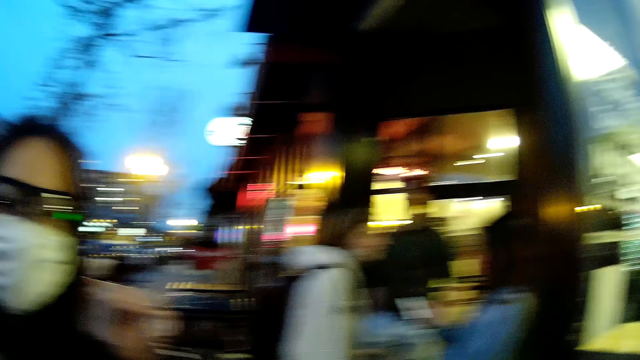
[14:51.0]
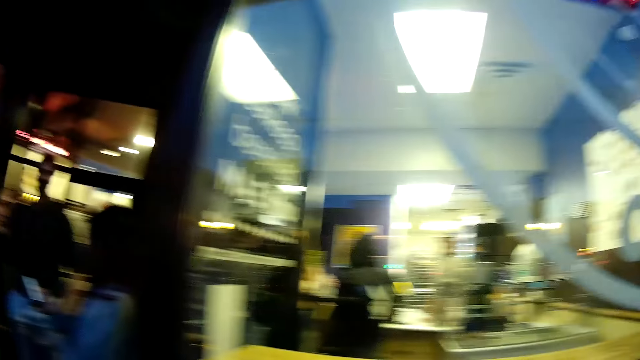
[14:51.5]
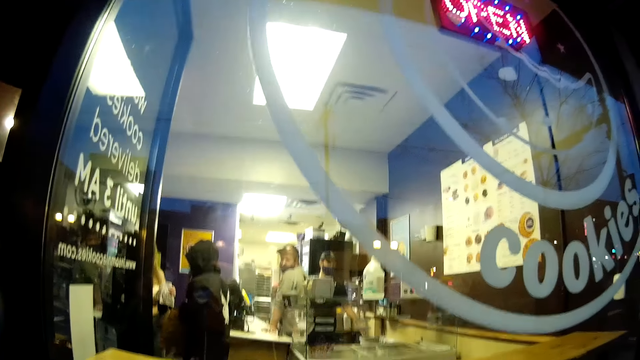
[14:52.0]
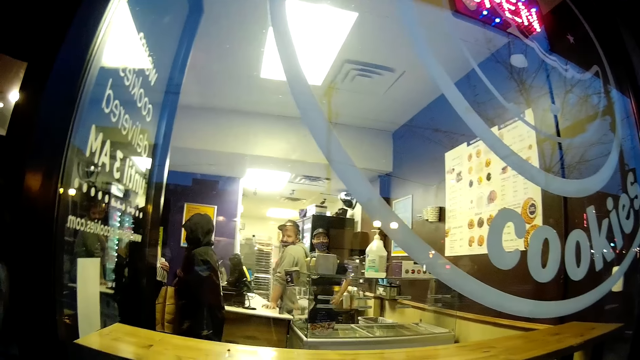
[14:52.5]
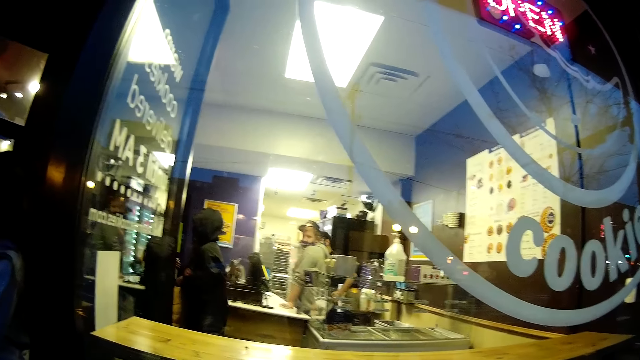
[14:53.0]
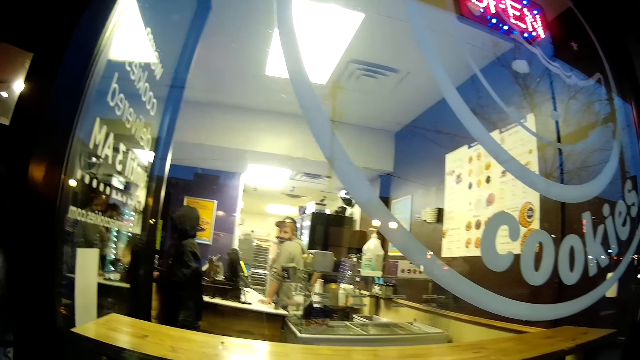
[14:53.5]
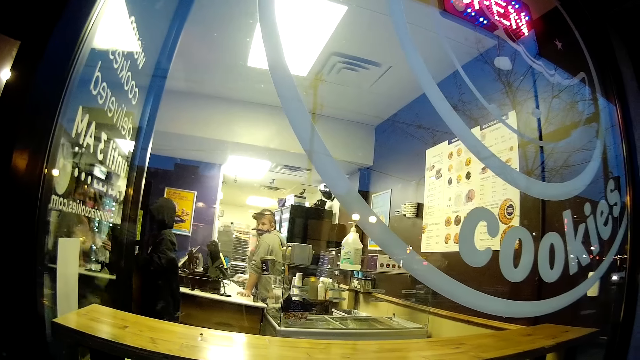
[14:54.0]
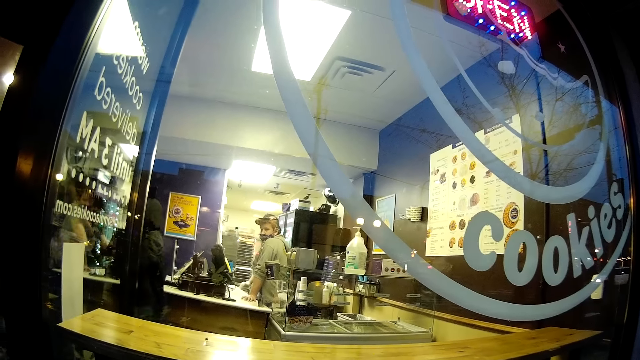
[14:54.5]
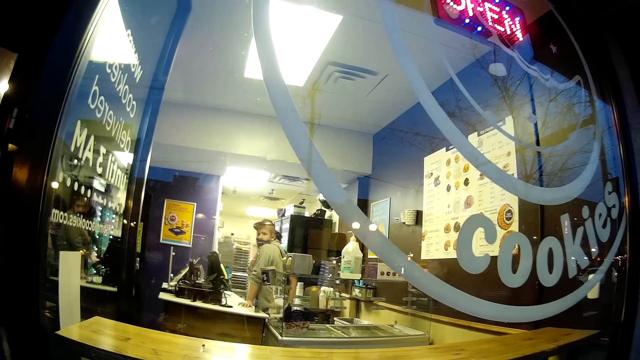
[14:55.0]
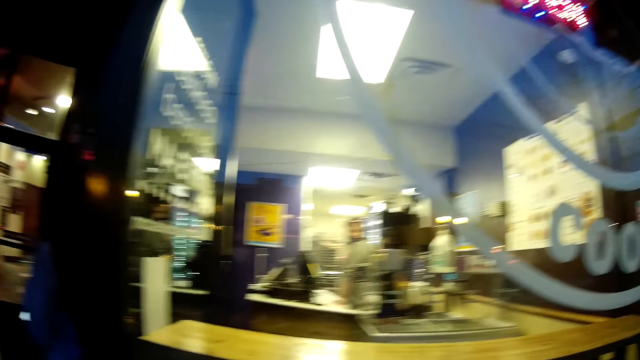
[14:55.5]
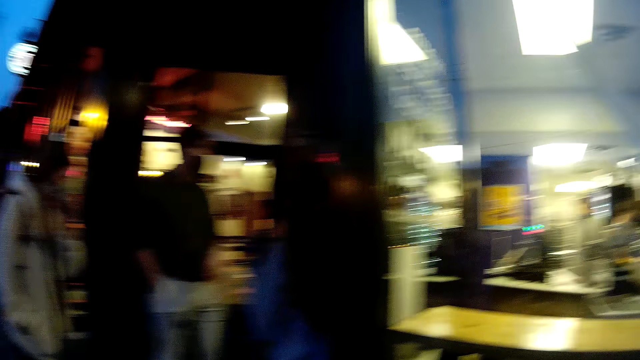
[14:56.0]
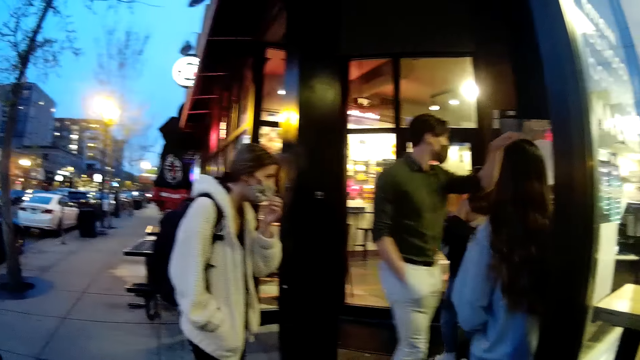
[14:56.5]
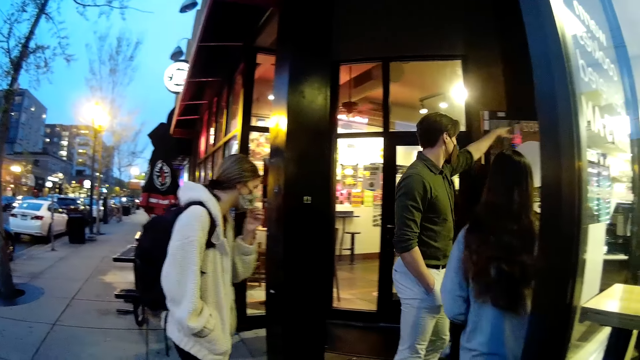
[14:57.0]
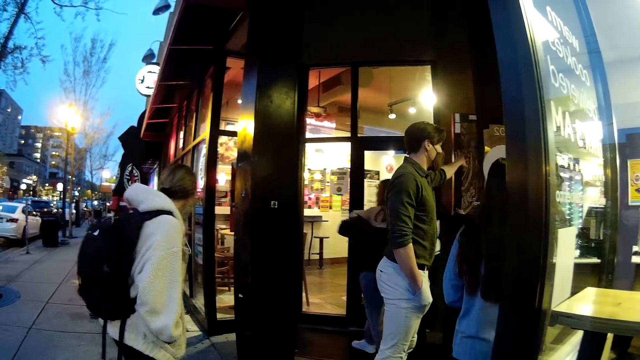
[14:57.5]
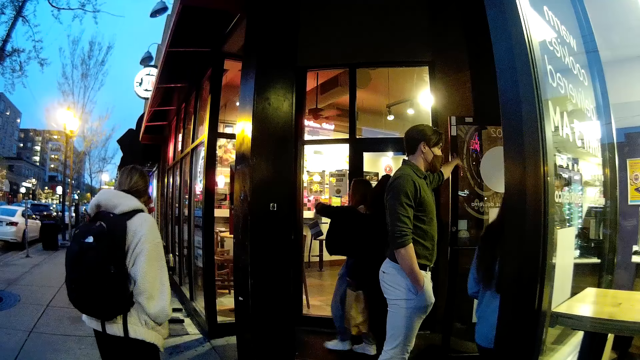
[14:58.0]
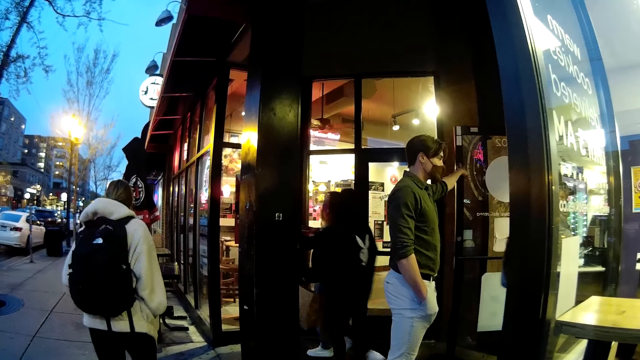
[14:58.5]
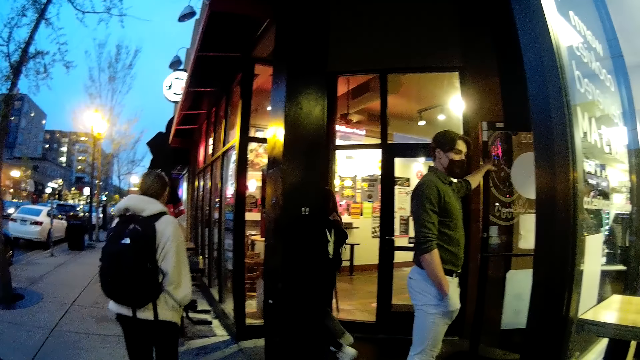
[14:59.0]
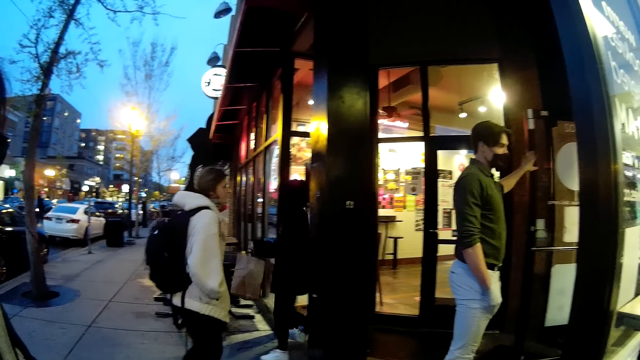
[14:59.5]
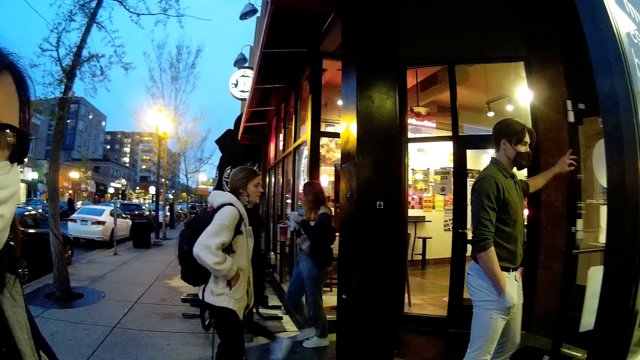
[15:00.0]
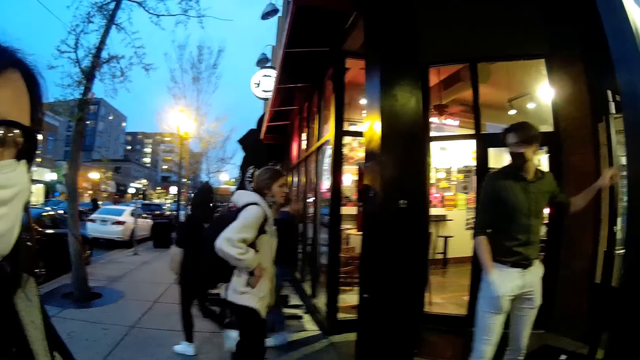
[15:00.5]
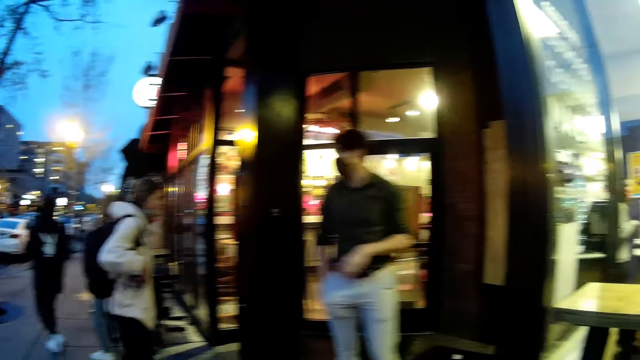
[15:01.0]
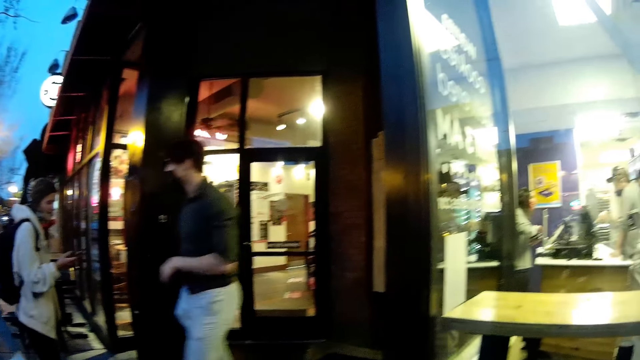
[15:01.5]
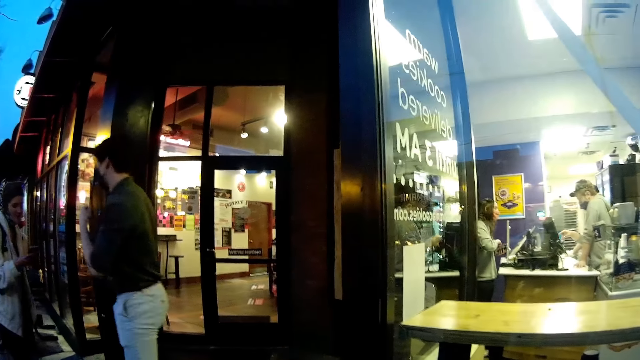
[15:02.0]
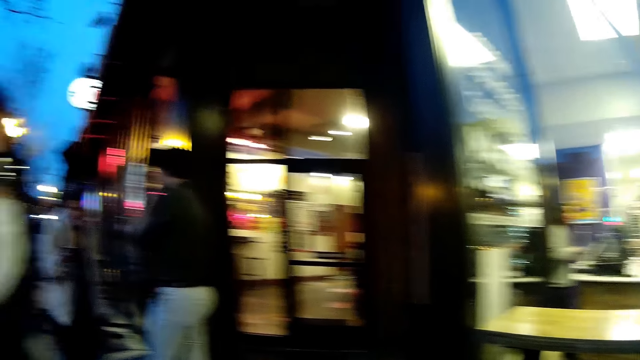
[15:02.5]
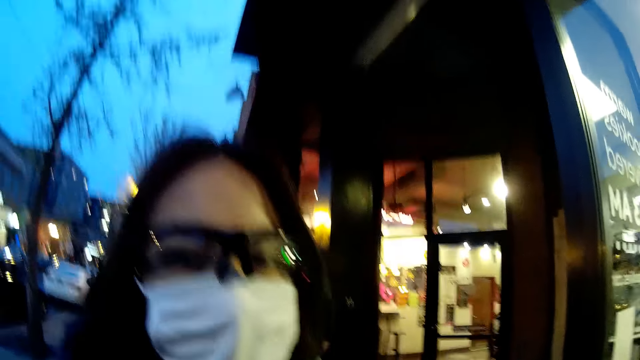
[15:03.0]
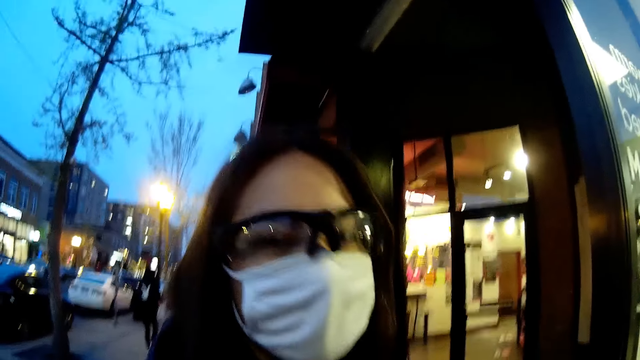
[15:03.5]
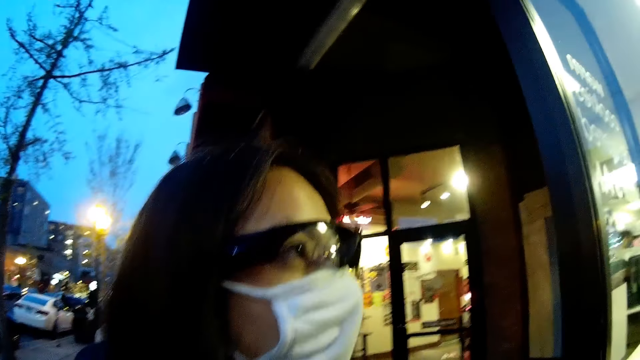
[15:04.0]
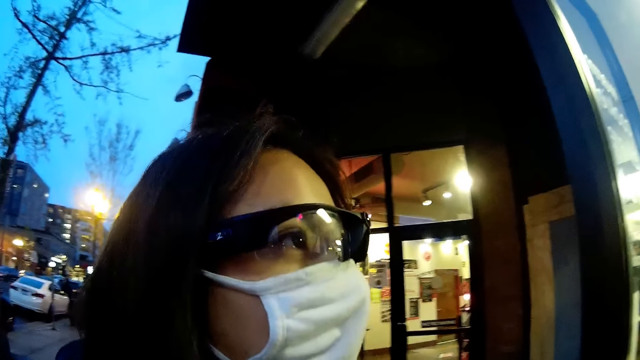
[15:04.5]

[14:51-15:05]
The camera wearer stares around. They talk to the girl.

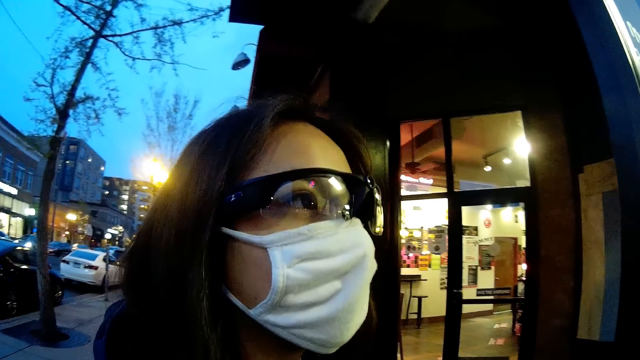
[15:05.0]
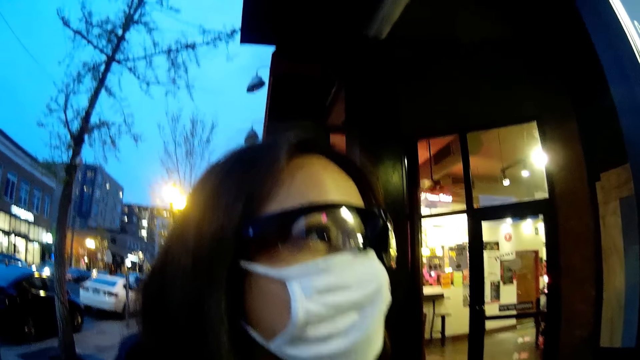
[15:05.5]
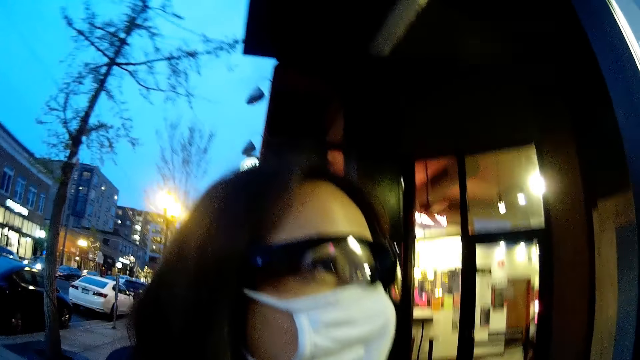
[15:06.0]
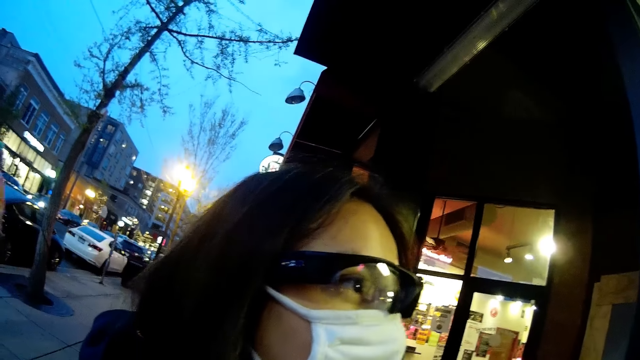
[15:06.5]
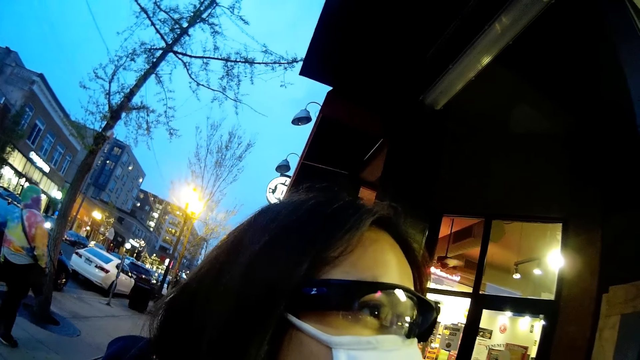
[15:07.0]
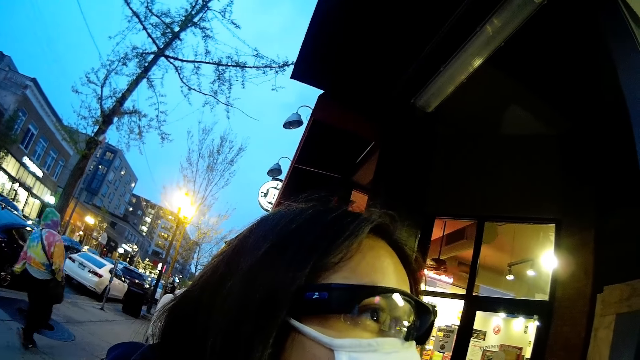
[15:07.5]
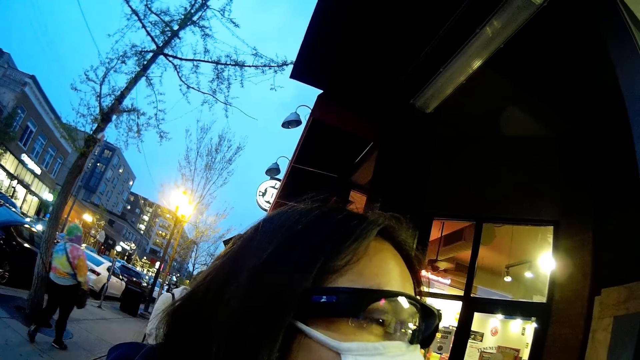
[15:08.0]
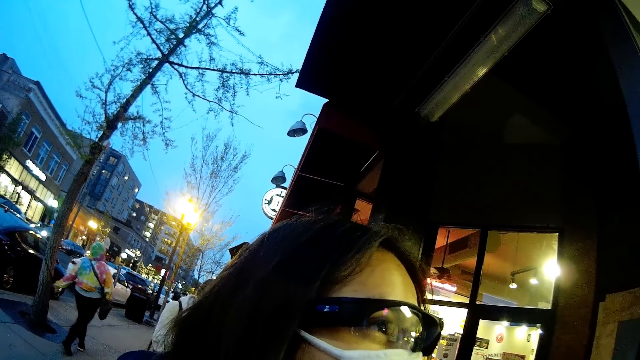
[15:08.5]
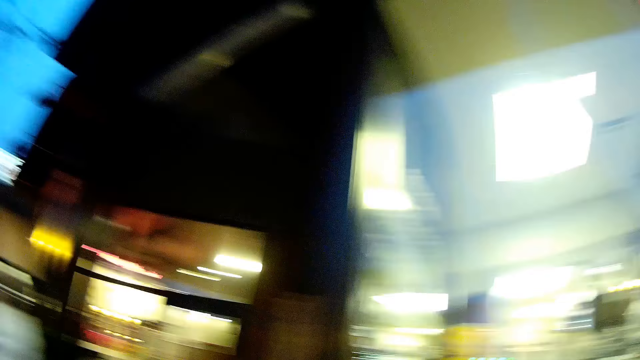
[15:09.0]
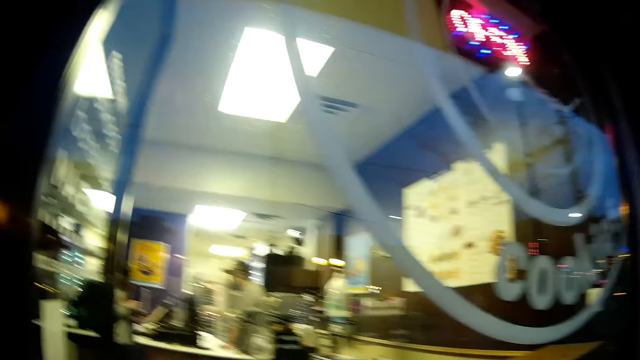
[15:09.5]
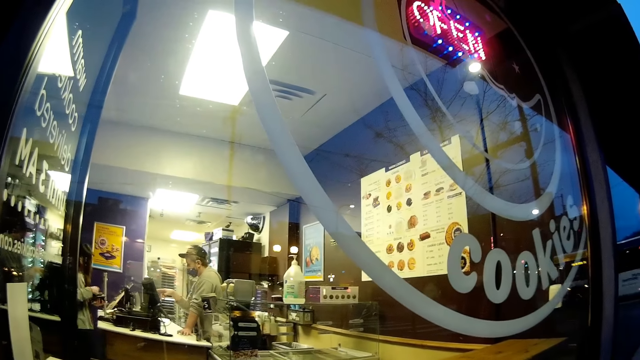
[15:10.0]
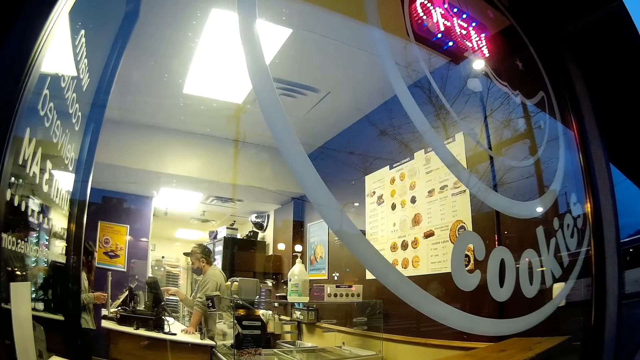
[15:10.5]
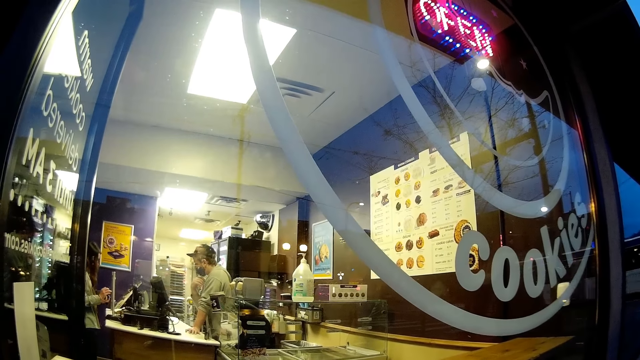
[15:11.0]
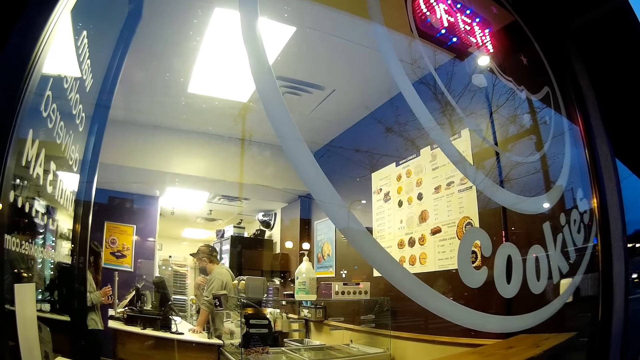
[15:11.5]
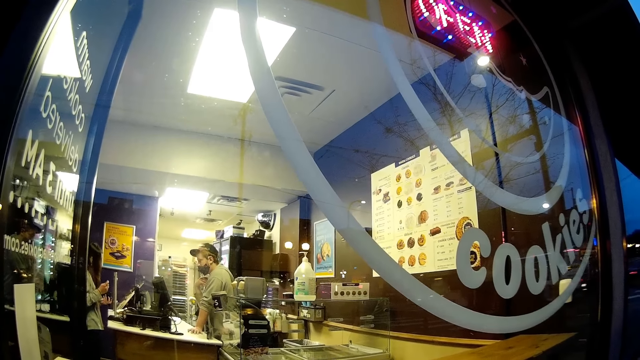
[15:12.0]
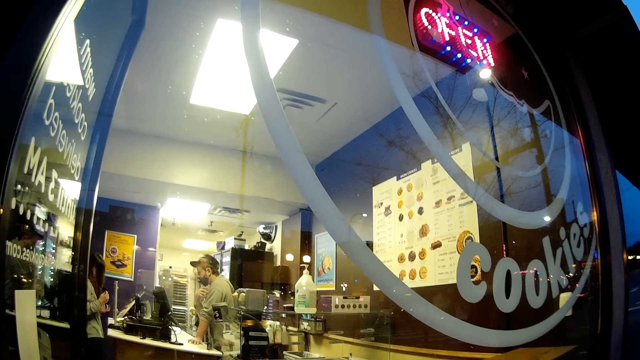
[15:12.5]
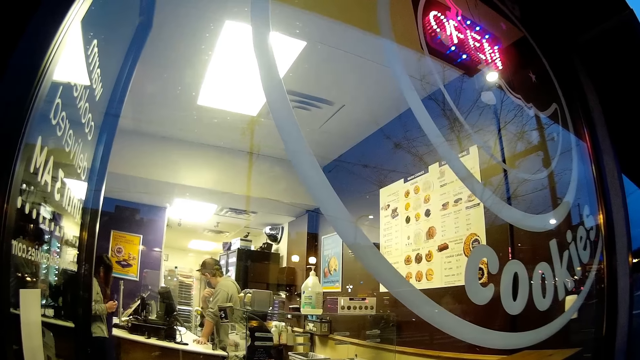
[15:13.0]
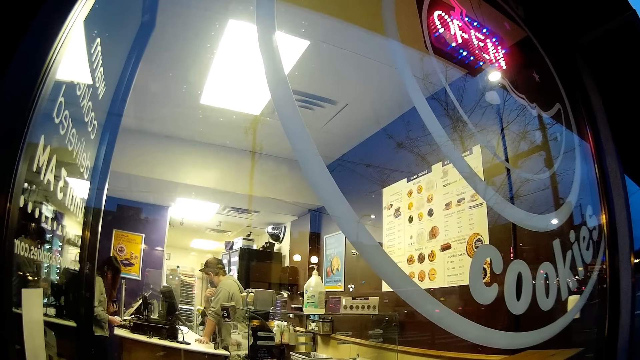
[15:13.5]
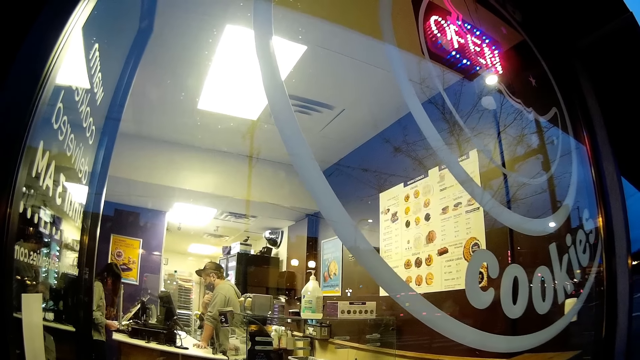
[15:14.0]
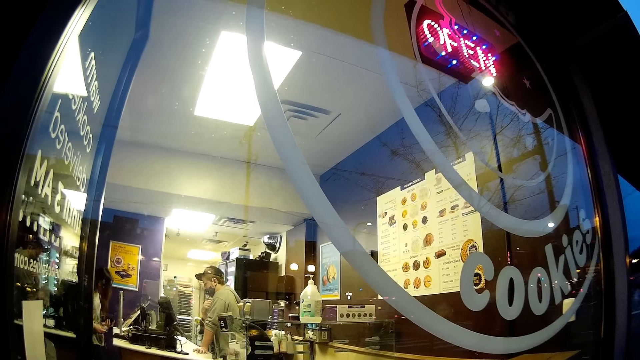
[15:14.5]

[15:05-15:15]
The cashier touches a facemask on his face with his right hand.
